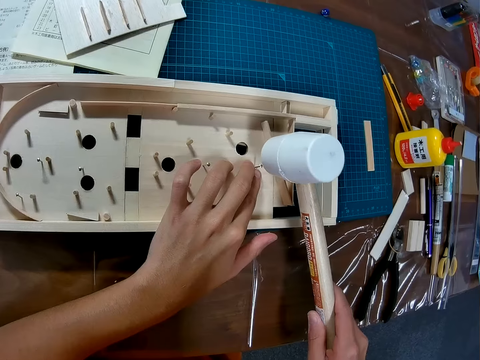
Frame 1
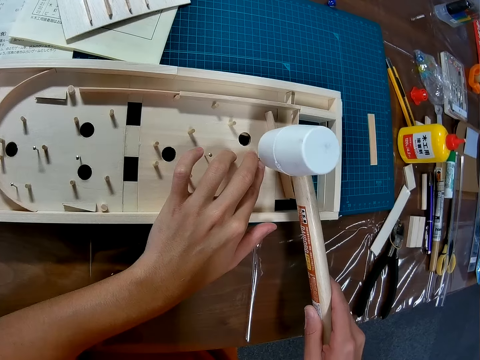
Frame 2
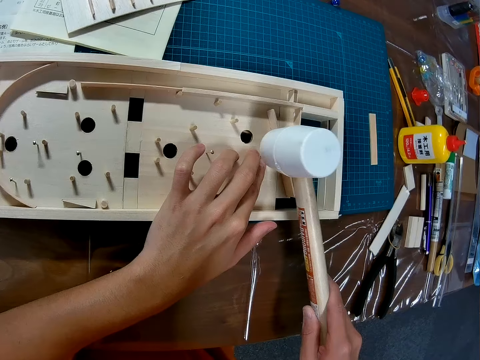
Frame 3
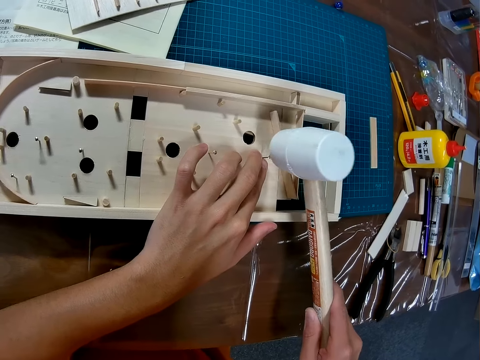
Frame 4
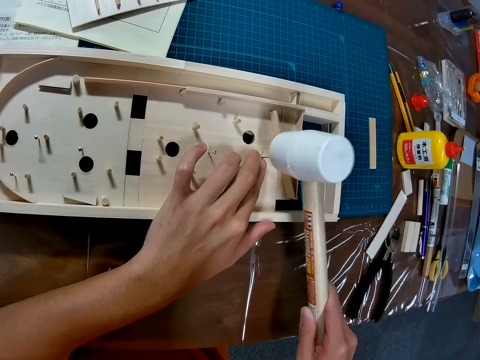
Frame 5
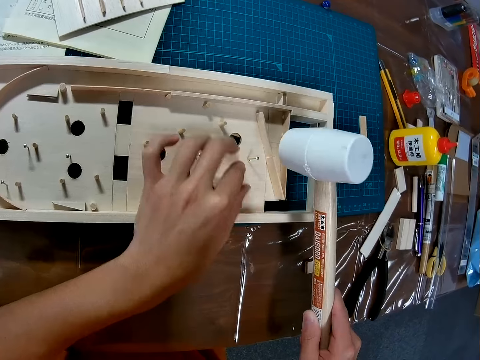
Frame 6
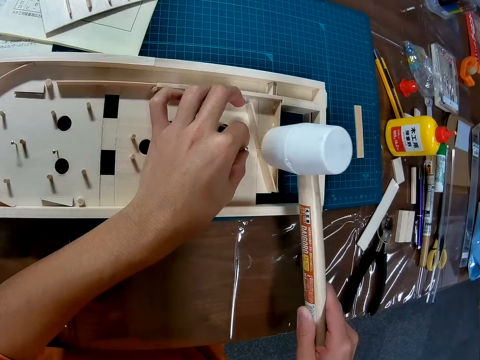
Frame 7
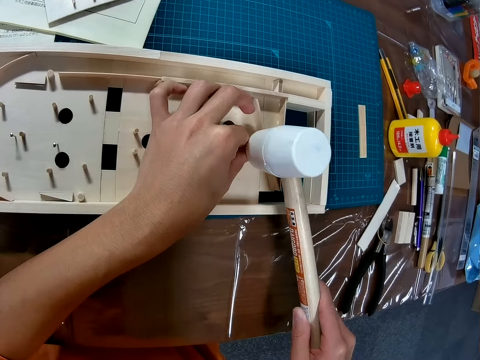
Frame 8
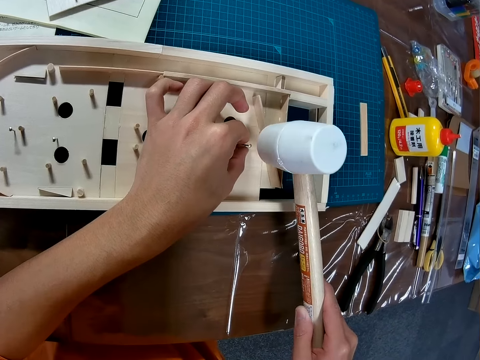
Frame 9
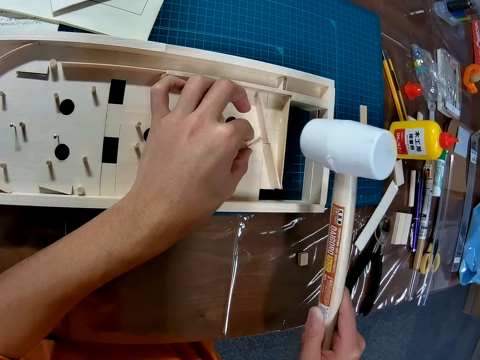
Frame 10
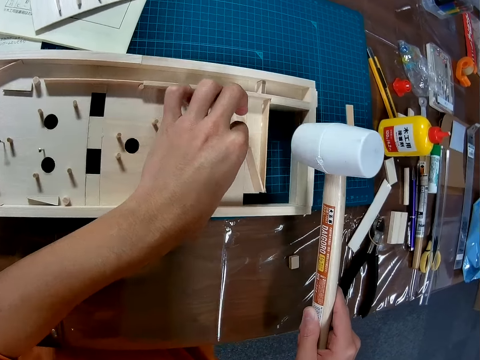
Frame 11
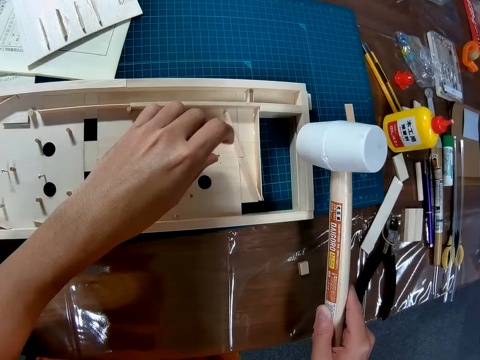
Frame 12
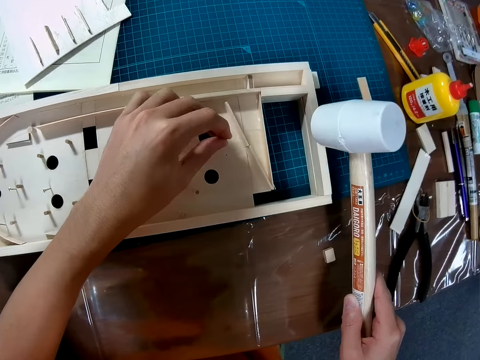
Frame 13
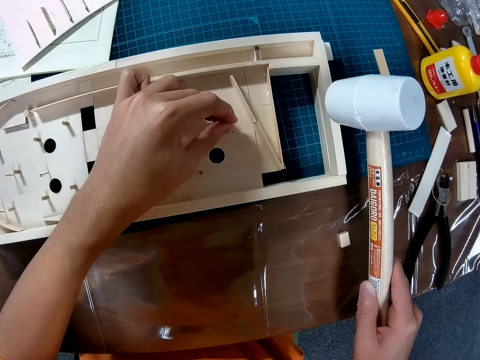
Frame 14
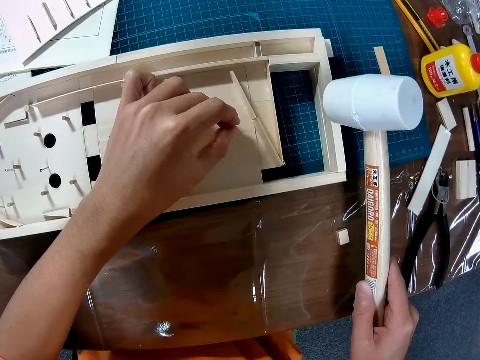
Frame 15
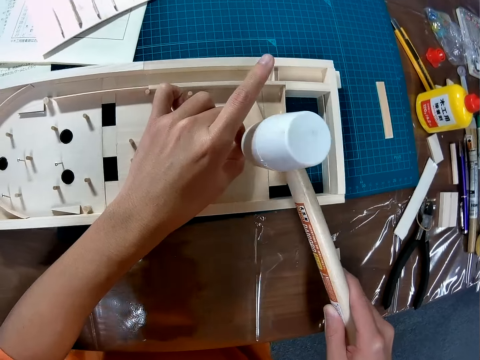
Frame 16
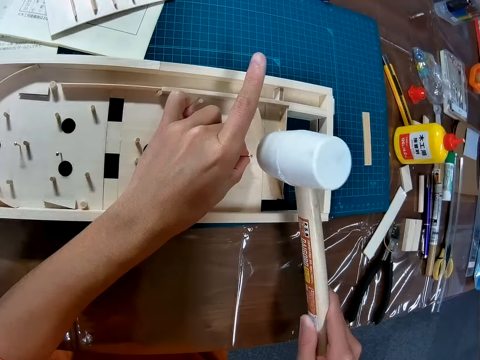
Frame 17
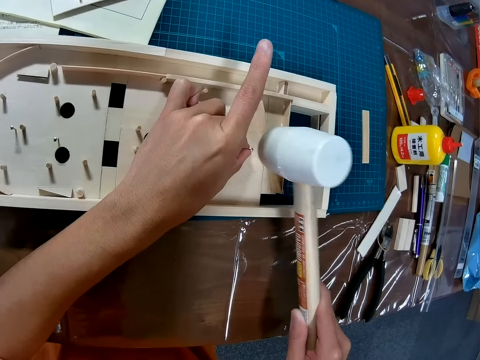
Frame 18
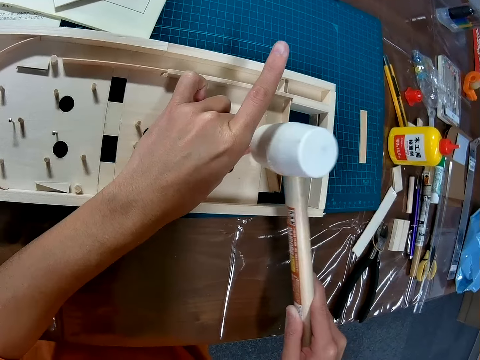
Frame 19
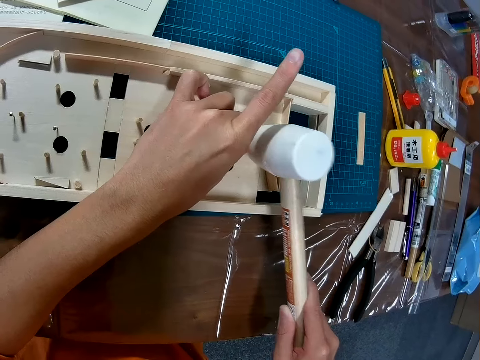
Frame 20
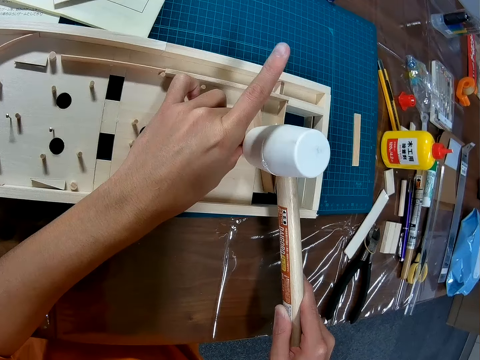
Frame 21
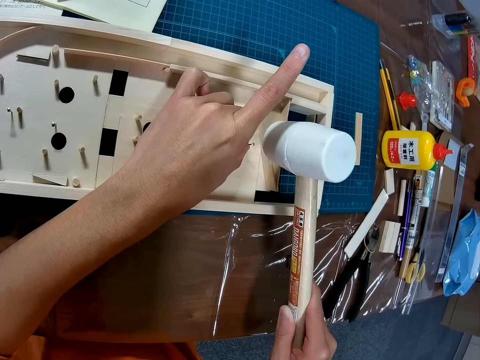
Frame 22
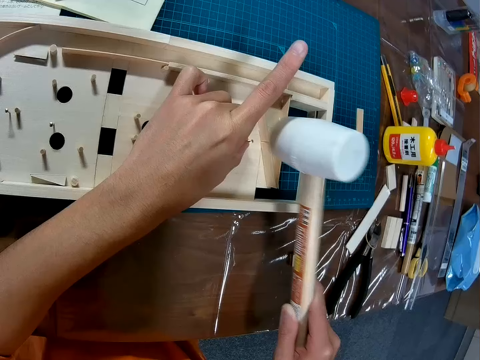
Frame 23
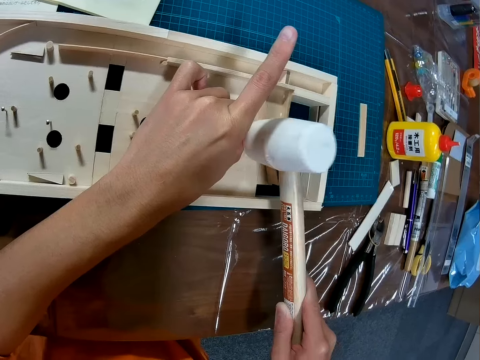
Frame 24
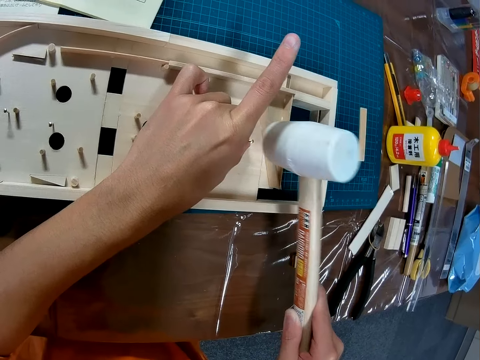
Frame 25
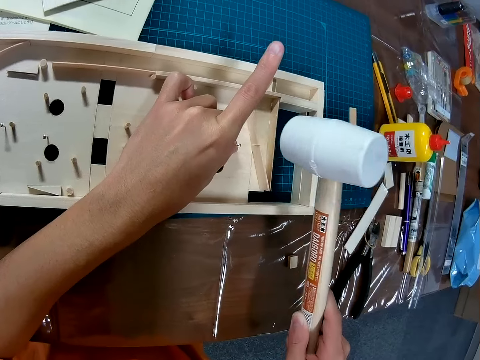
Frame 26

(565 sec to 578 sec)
The camera wearer continues to hit the nail with the hammer. They hold the nail. They continue to hit the nail with the hammer.

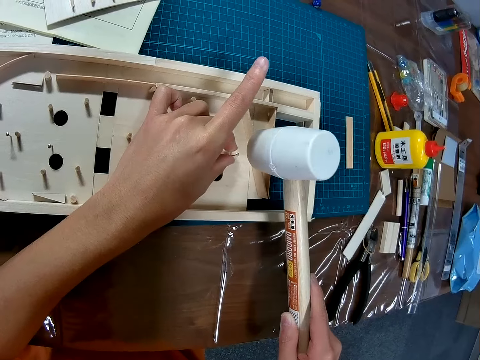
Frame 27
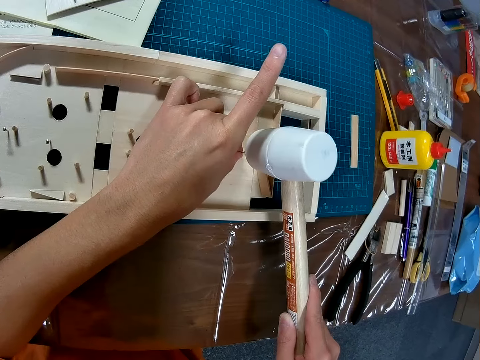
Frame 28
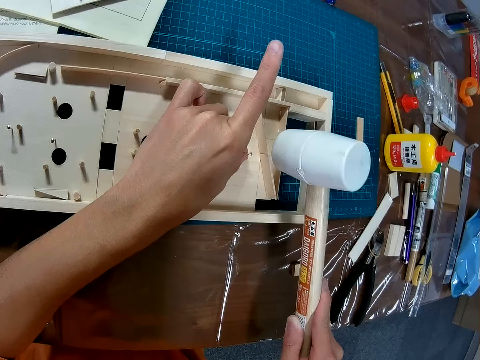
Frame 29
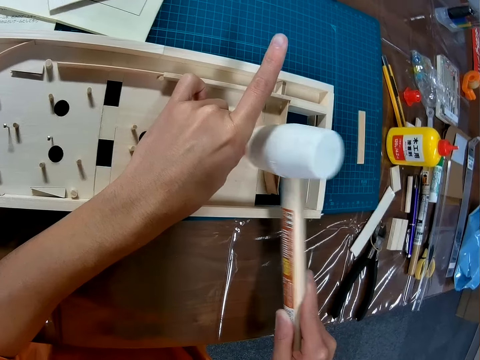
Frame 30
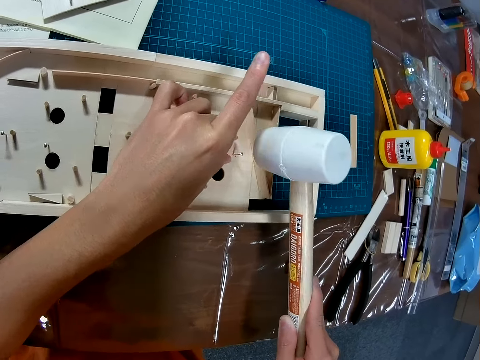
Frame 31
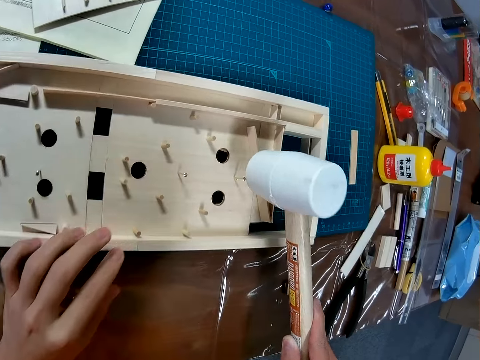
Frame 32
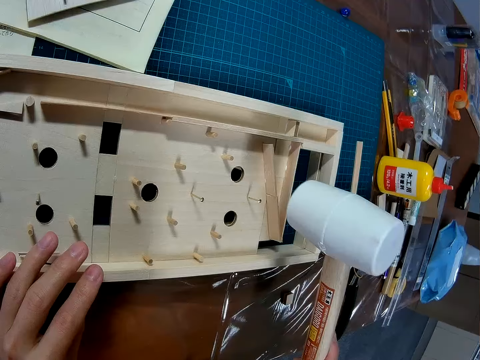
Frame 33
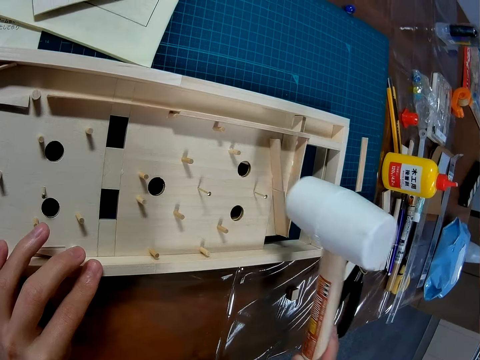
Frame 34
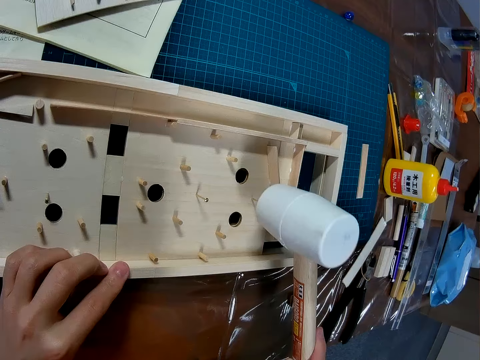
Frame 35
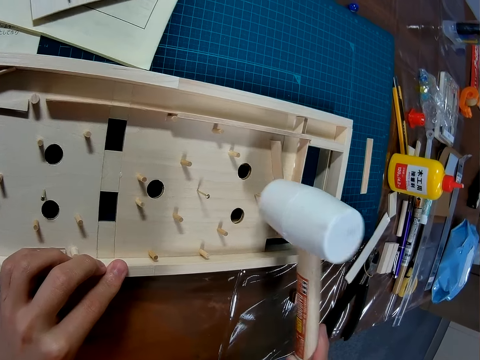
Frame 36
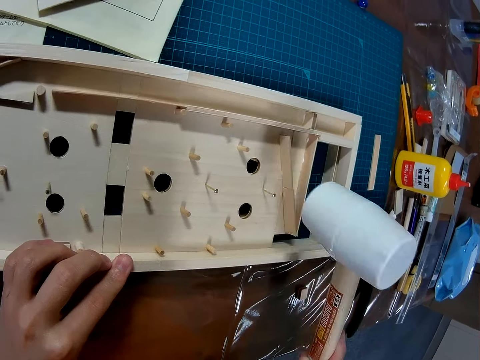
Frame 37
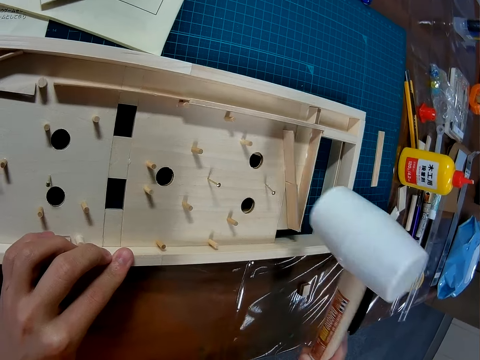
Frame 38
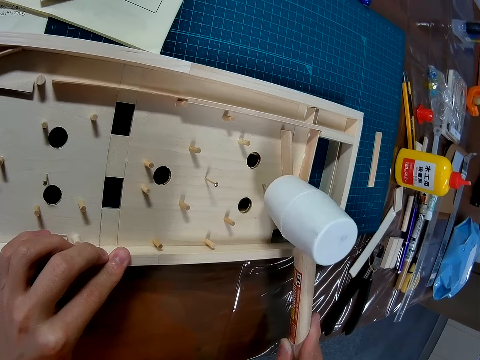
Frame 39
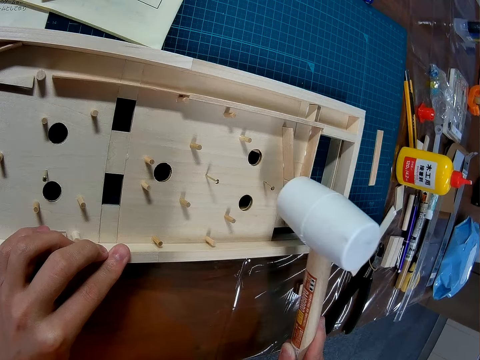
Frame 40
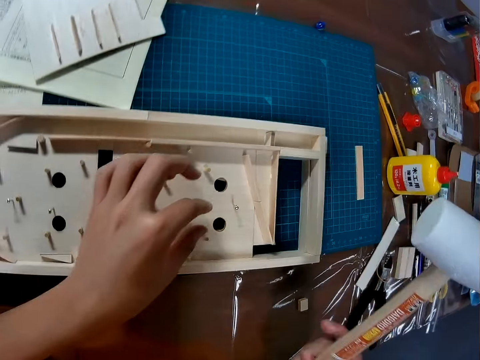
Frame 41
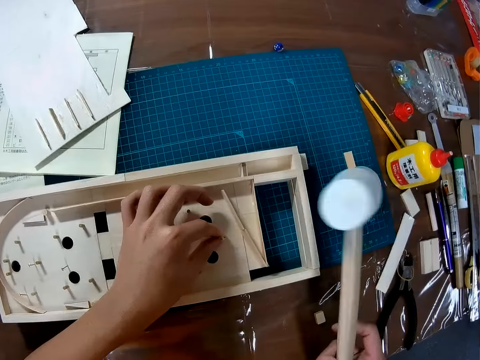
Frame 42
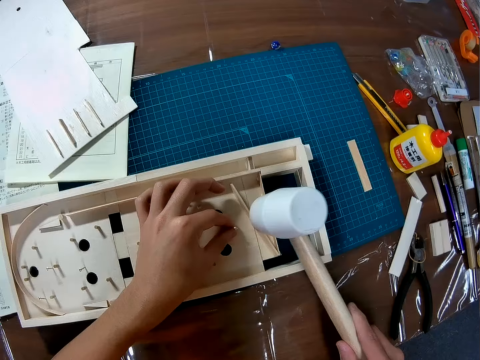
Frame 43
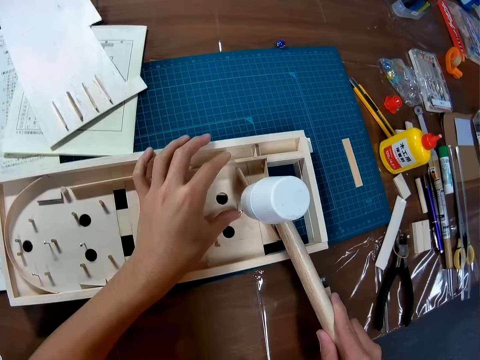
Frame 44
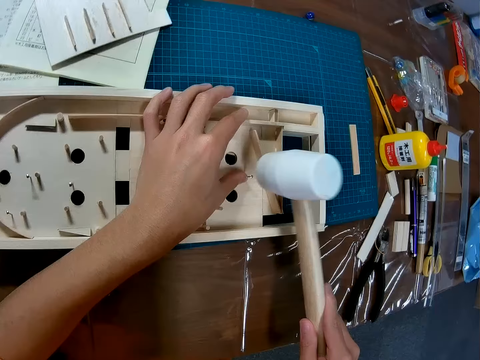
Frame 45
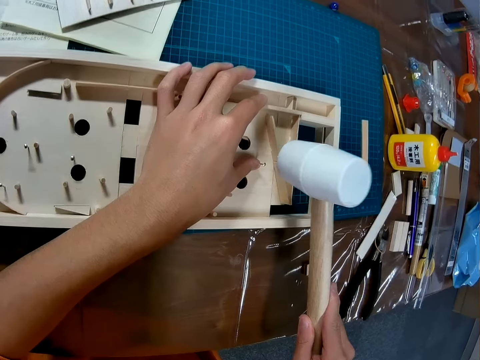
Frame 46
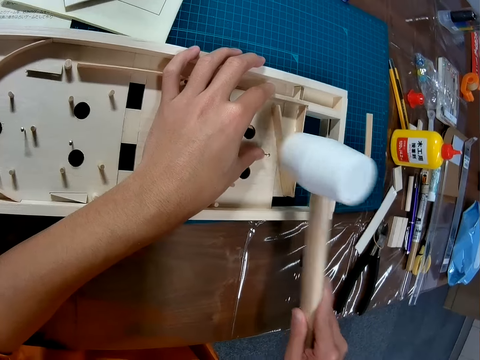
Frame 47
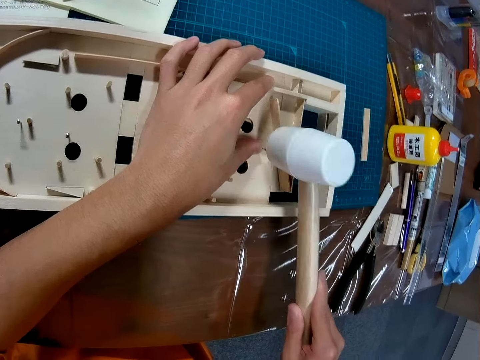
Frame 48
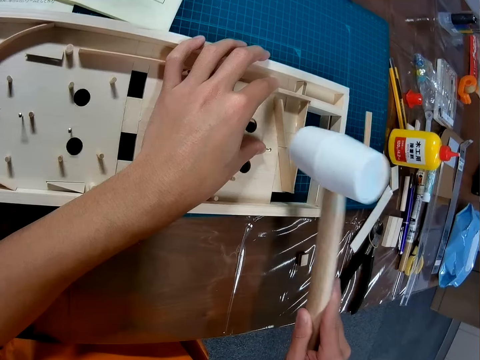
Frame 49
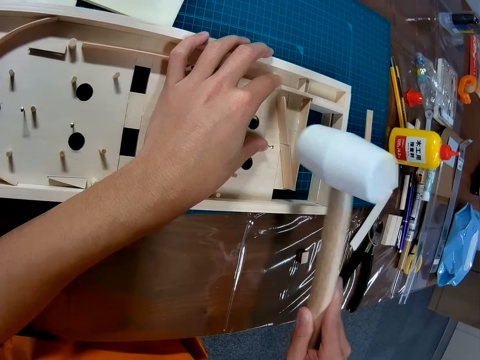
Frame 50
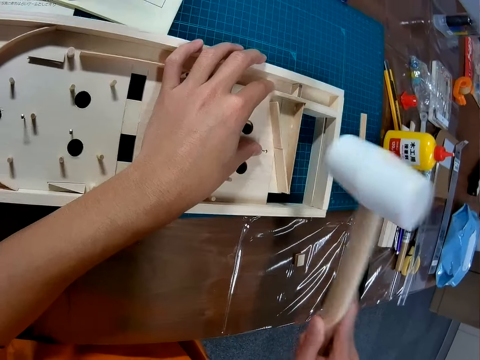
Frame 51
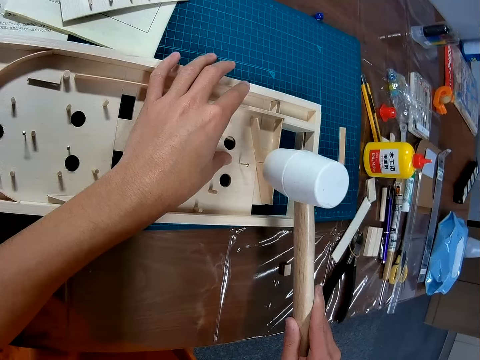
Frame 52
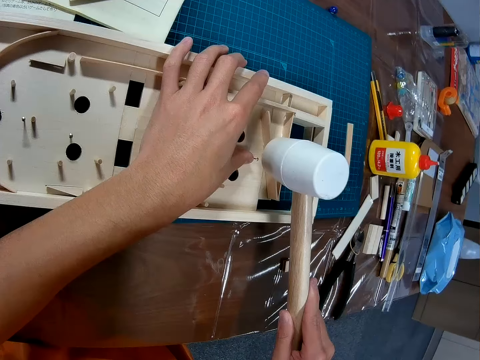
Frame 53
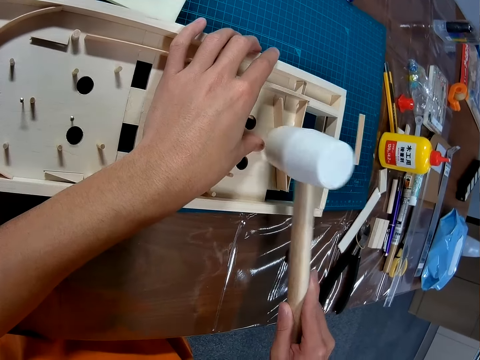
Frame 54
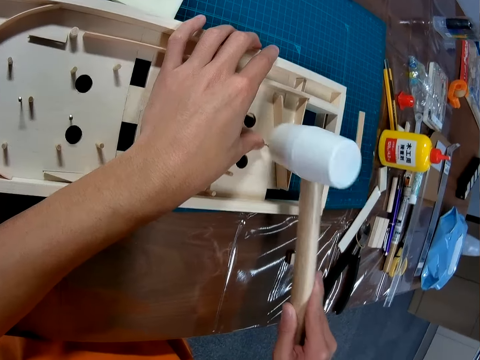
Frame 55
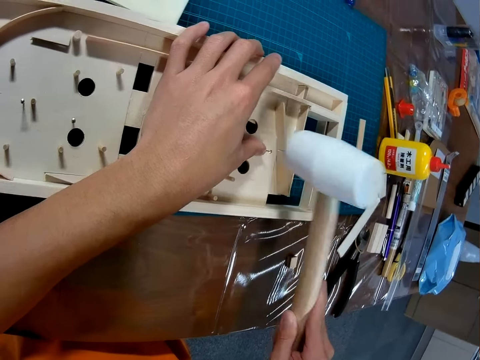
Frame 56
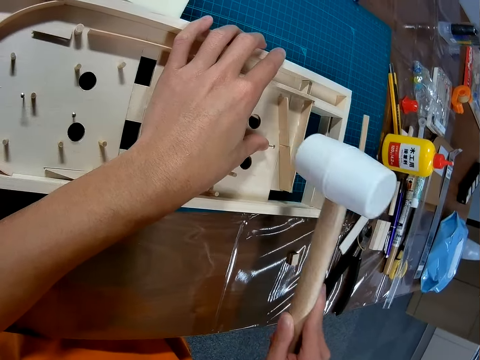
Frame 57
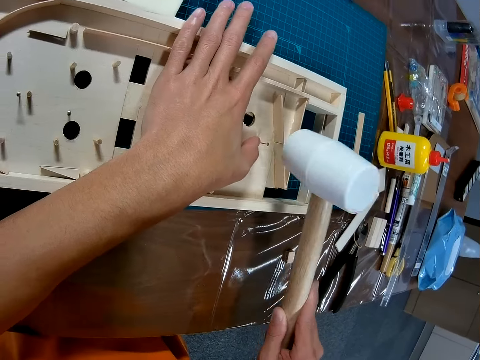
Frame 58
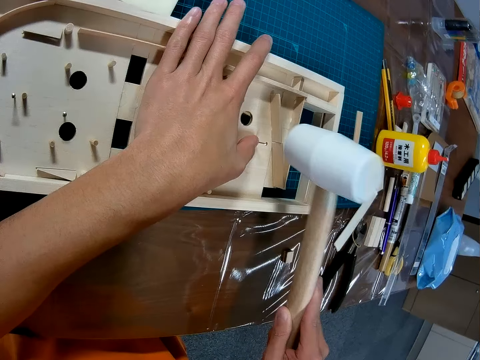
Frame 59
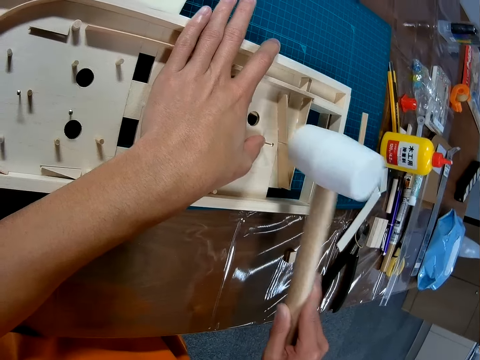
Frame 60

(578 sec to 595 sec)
The camera wearer holds a board. They hold the nail. They hit the nail using a hammer.
